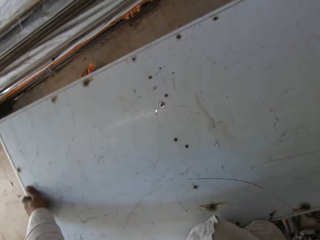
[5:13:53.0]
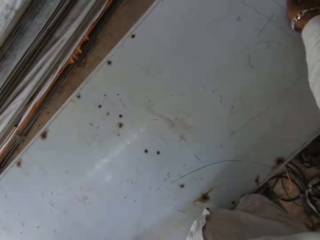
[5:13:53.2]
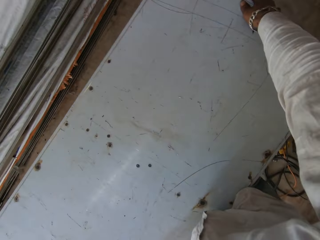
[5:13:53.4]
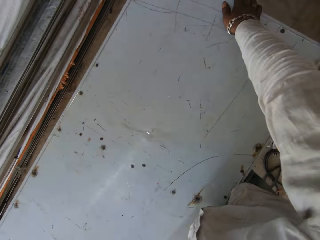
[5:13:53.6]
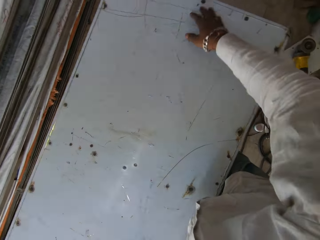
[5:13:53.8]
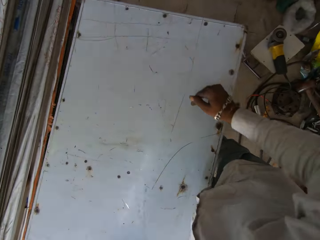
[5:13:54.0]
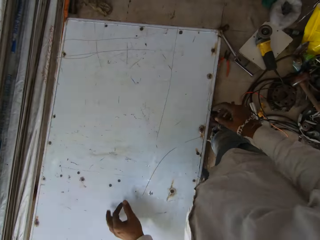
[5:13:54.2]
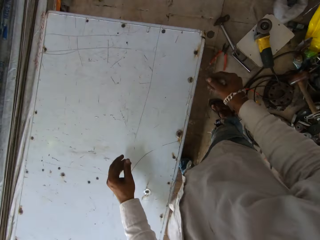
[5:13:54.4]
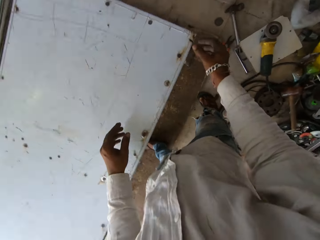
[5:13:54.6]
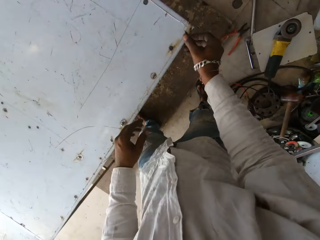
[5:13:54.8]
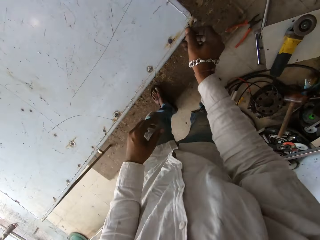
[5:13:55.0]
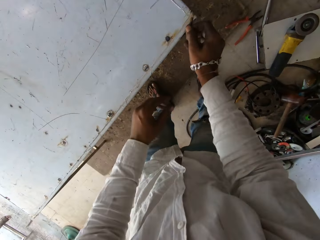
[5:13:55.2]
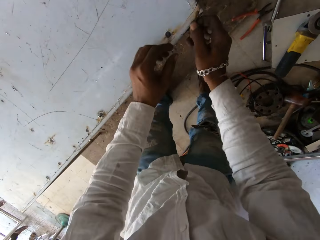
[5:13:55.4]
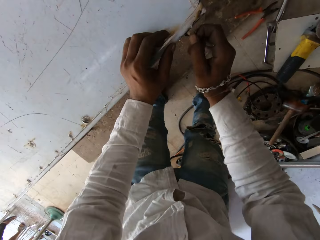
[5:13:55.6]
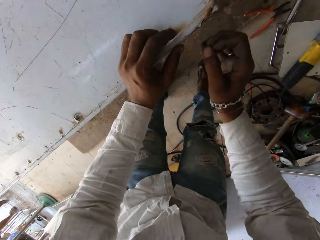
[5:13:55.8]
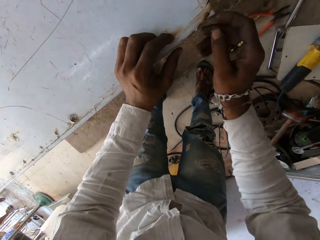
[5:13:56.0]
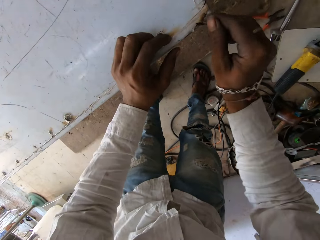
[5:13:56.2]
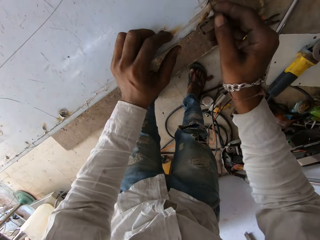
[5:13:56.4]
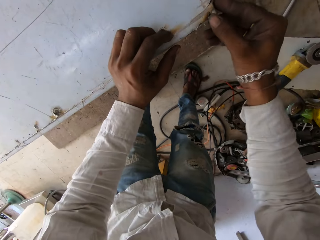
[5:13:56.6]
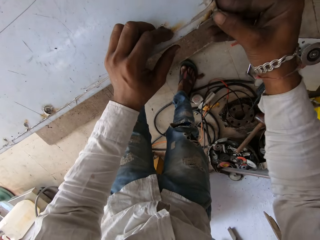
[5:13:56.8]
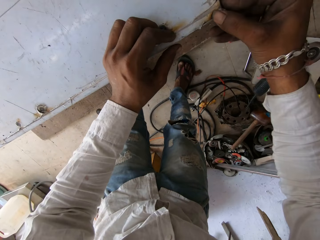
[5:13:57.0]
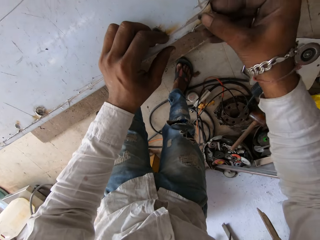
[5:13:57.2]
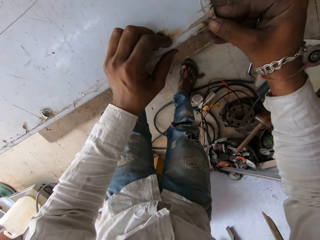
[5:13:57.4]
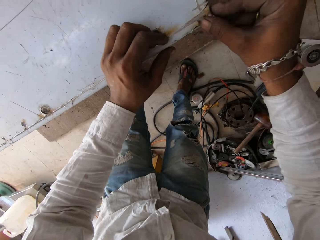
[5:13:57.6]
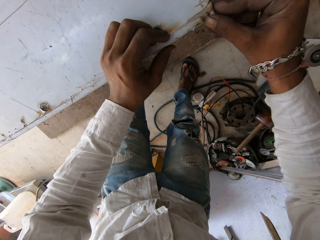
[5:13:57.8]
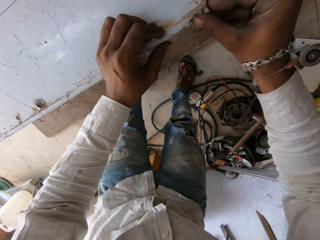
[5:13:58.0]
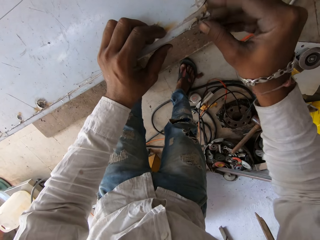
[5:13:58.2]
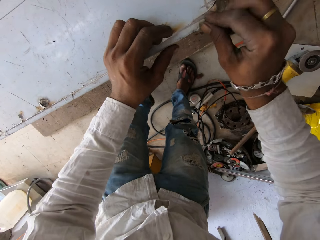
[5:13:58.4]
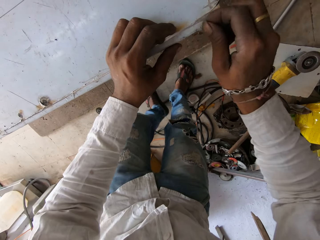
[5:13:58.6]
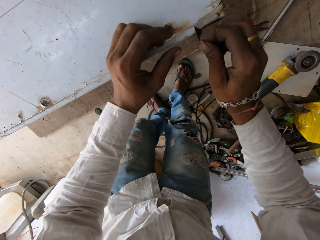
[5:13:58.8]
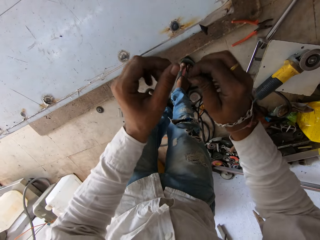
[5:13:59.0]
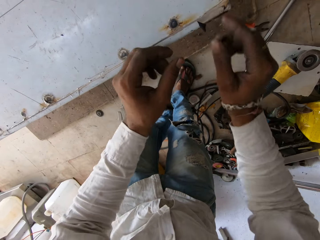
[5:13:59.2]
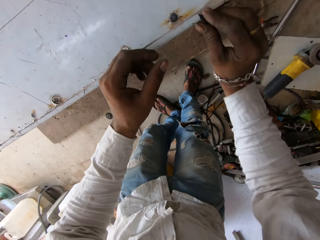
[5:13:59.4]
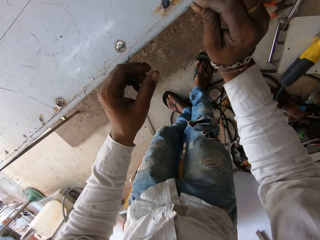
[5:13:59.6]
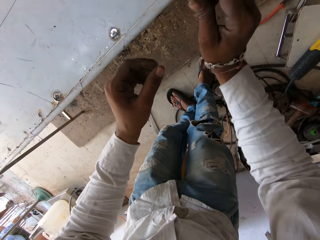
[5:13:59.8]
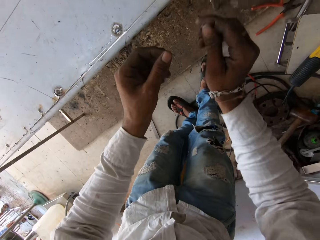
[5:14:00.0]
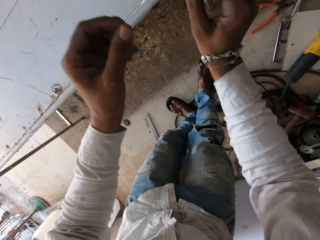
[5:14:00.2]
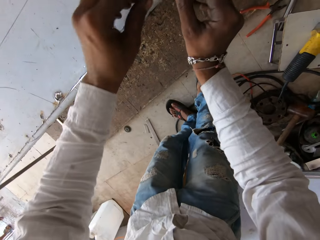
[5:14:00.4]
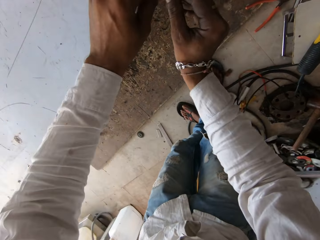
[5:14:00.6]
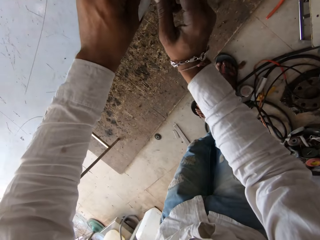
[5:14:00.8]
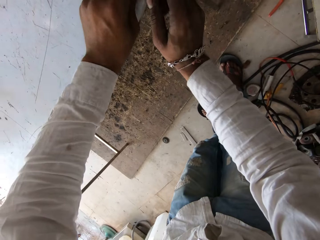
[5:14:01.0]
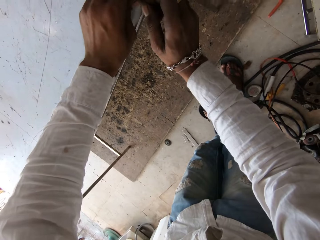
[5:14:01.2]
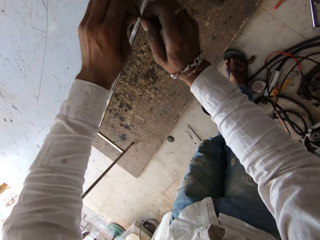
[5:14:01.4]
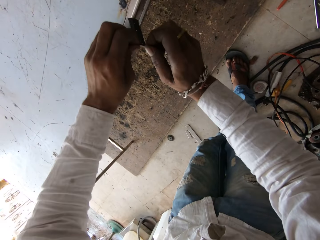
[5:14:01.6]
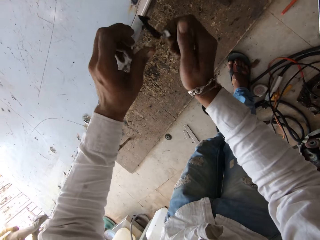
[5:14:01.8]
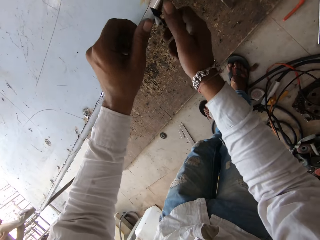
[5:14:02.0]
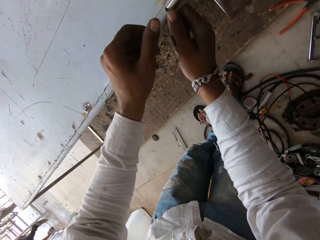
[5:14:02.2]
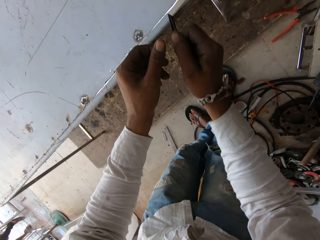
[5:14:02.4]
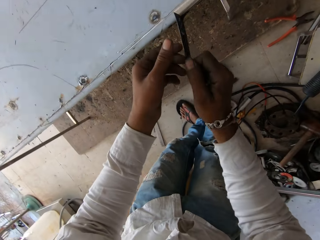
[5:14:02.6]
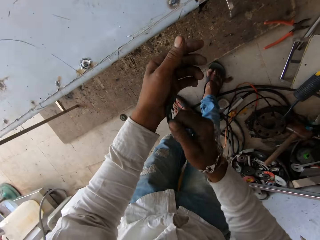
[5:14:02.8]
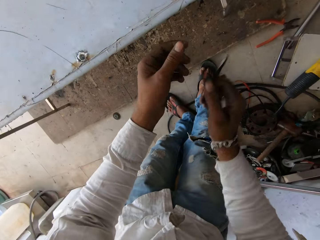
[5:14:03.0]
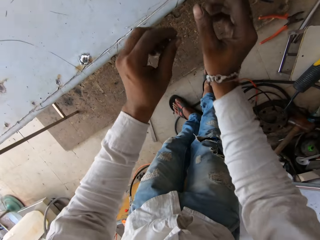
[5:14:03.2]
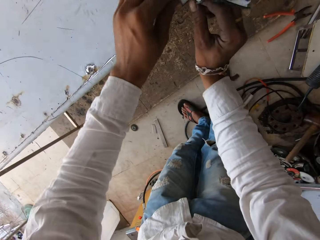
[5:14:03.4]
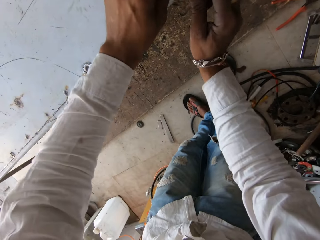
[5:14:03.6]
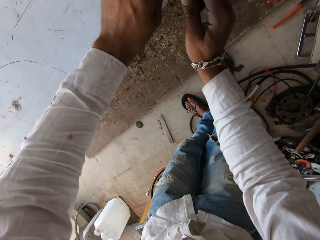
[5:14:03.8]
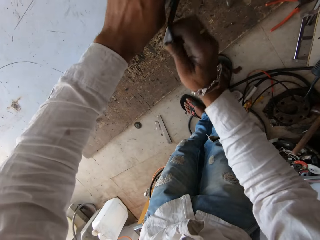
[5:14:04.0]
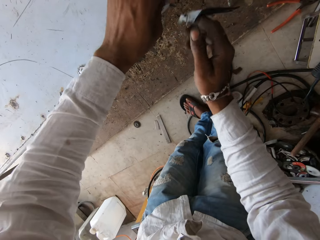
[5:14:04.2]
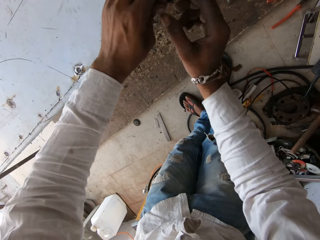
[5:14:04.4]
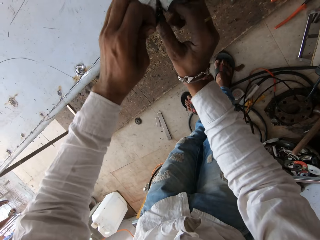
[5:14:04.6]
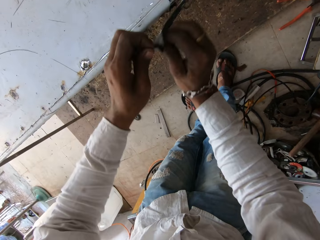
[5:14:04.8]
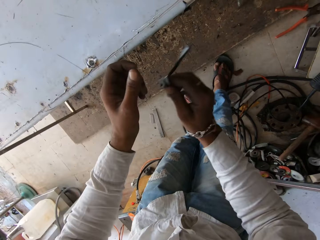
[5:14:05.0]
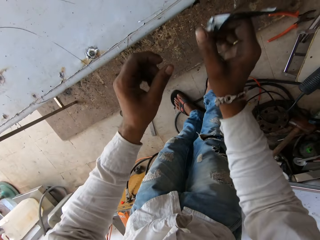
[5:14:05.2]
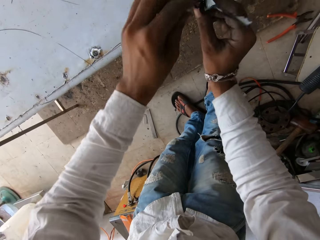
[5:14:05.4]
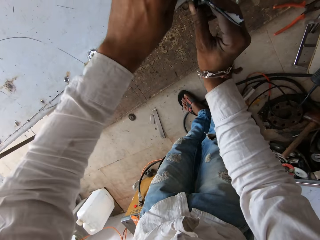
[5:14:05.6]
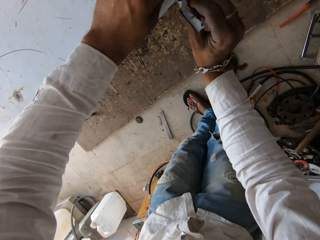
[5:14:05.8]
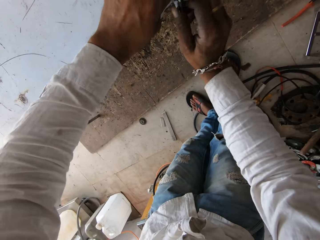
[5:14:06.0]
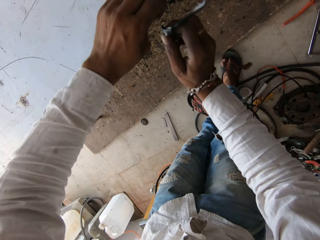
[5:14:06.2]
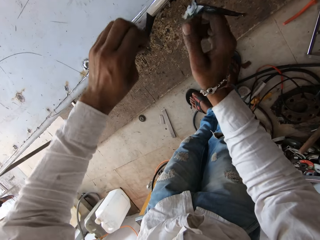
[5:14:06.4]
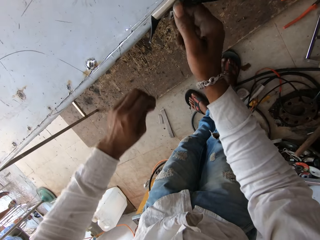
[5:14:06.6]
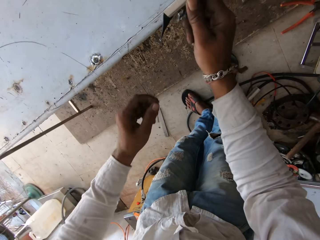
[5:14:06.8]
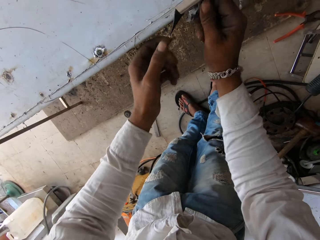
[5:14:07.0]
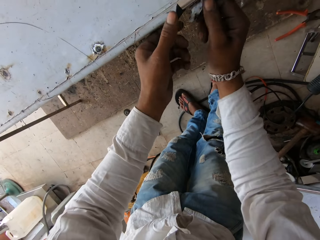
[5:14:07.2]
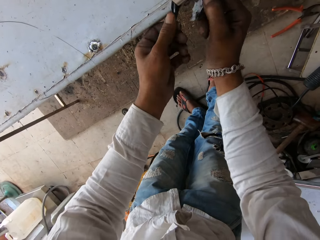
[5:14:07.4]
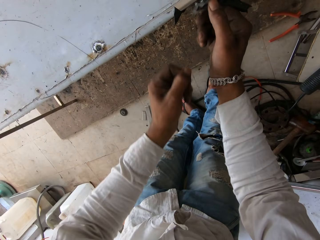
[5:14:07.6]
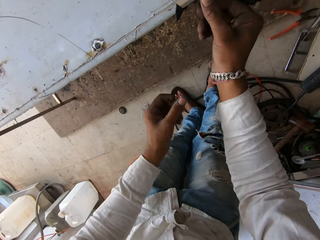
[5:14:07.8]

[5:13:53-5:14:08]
The camera wearer moves a table. They remove the paper on the side of the table. They pull a tape. They remove the tape from the table. They remove the tape from the table again.

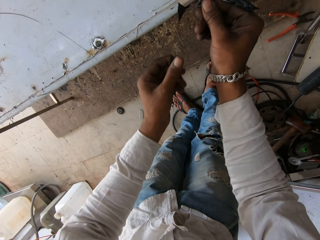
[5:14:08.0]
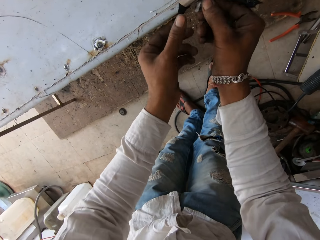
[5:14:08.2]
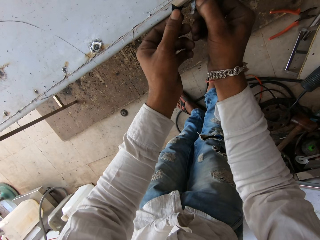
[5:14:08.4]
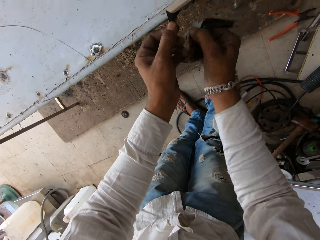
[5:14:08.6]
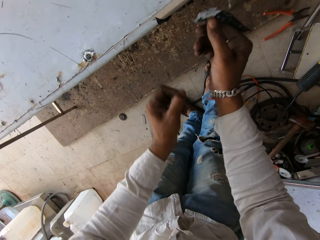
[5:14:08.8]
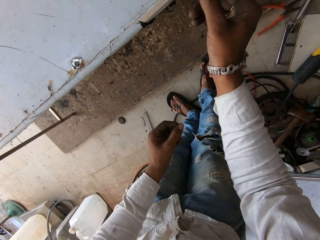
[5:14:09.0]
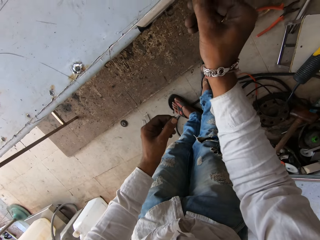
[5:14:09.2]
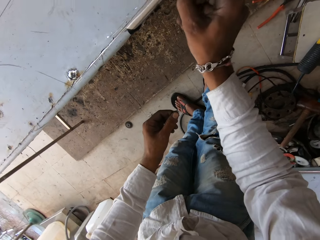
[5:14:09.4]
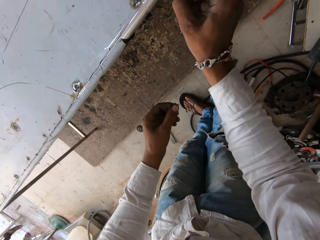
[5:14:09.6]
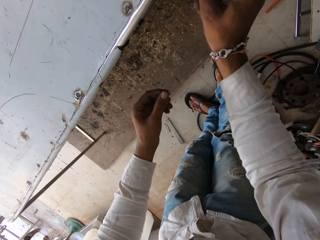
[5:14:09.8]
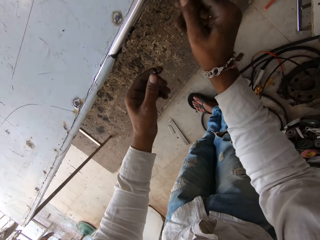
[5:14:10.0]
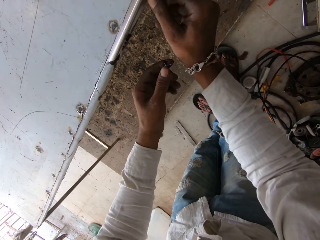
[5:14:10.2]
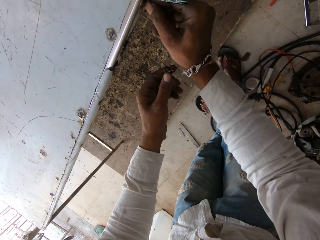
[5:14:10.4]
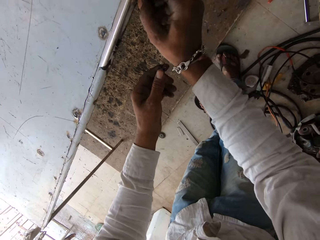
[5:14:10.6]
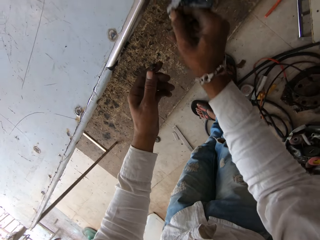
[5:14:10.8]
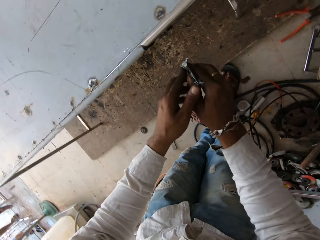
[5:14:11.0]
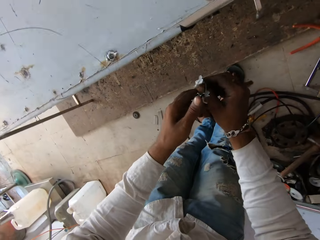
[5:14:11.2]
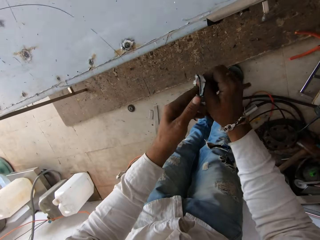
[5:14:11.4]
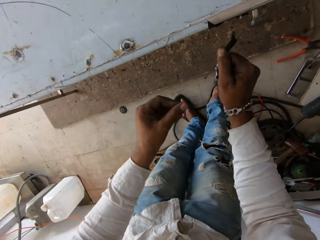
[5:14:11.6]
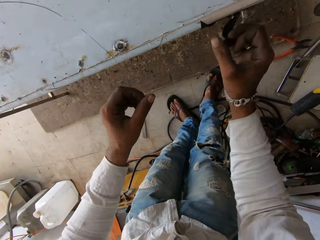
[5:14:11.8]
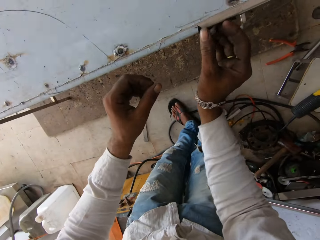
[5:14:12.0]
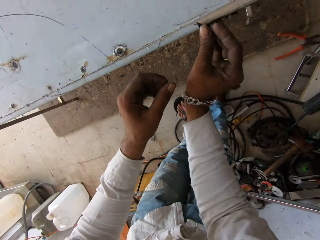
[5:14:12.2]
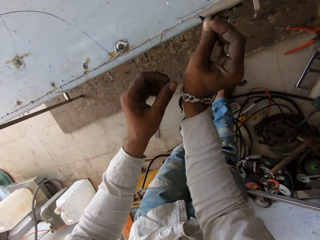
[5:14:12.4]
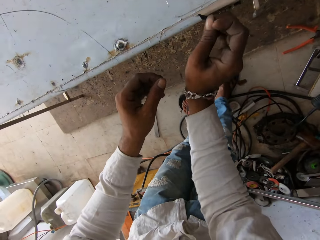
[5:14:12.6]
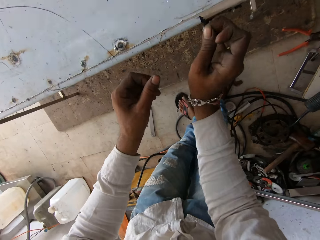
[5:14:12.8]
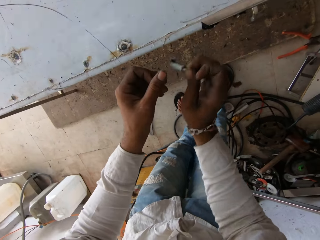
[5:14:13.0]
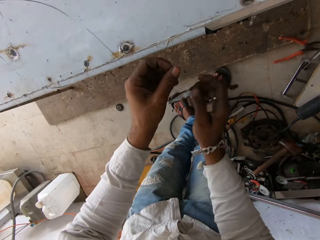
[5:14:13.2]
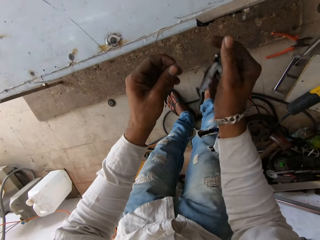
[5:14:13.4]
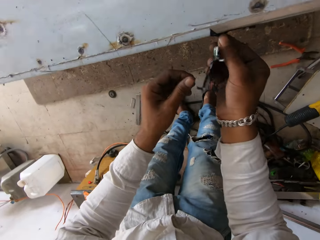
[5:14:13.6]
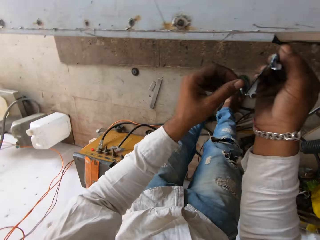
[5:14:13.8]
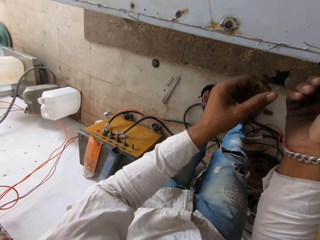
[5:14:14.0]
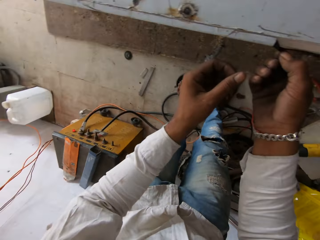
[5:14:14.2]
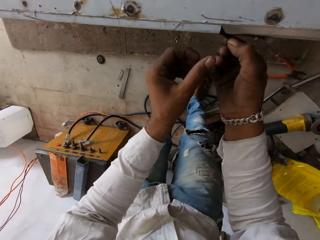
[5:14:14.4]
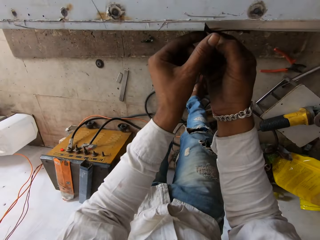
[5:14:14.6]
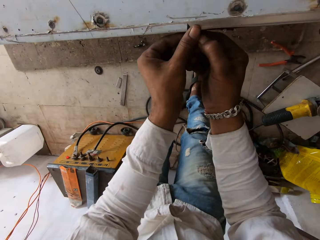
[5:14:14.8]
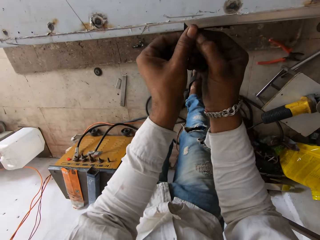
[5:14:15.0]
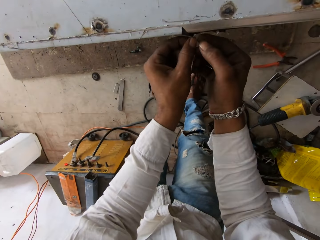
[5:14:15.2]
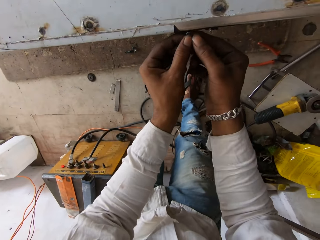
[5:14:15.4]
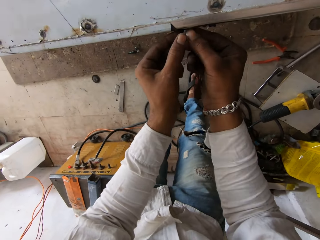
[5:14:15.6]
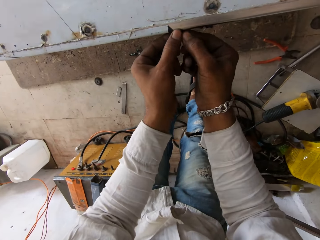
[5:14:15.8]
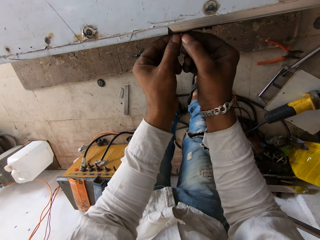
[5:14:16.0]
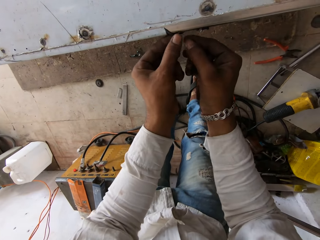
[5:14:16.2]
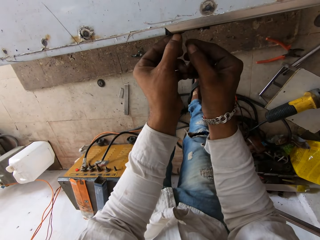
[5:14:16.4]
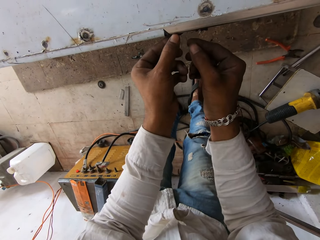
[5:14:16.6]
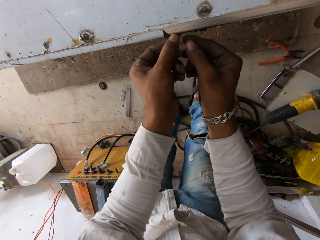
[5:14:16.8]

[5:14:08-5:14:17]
The camera wearer removes tape from the table.
